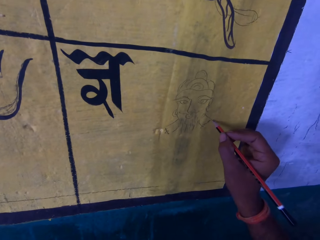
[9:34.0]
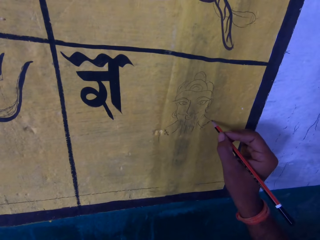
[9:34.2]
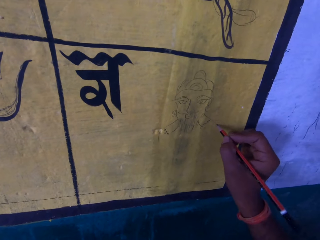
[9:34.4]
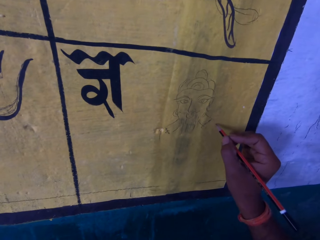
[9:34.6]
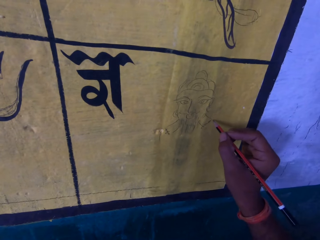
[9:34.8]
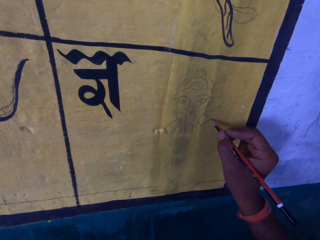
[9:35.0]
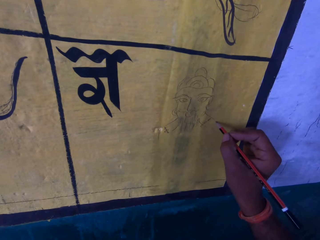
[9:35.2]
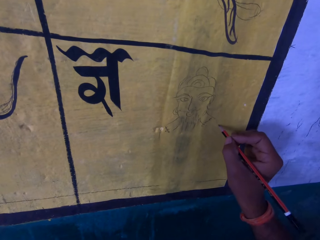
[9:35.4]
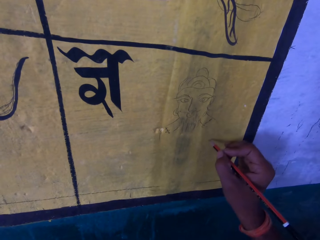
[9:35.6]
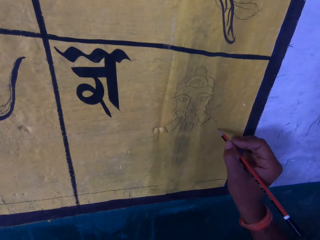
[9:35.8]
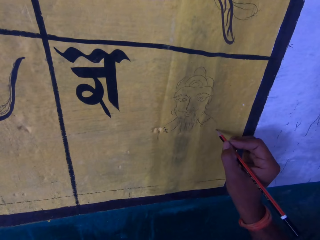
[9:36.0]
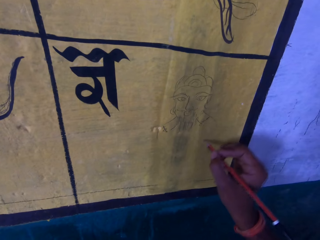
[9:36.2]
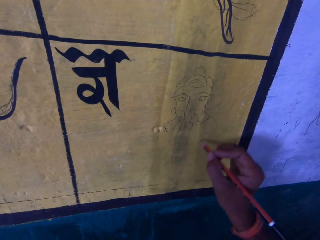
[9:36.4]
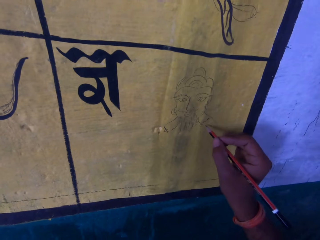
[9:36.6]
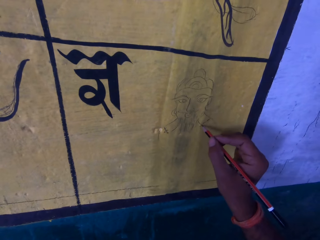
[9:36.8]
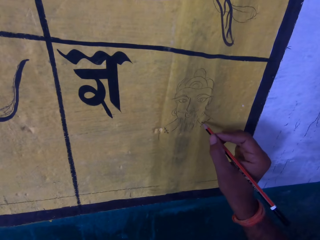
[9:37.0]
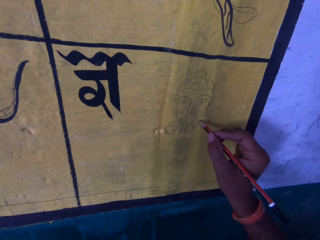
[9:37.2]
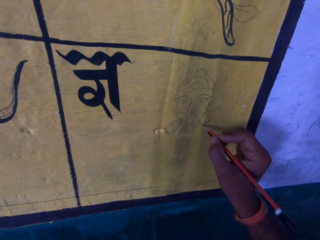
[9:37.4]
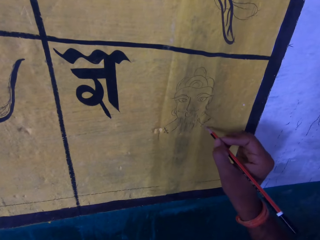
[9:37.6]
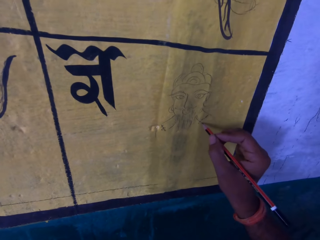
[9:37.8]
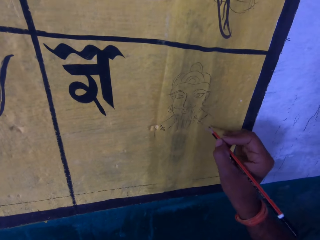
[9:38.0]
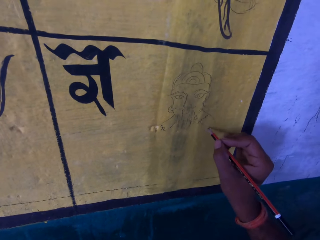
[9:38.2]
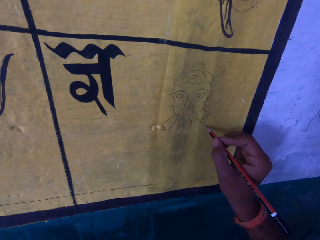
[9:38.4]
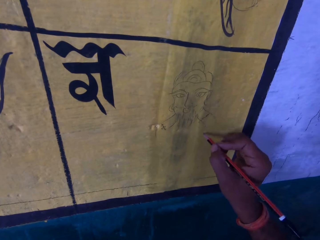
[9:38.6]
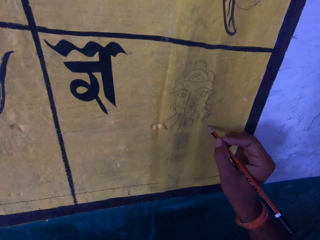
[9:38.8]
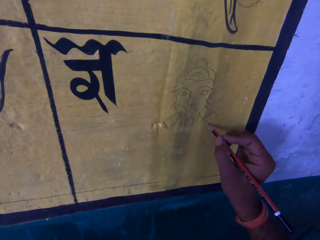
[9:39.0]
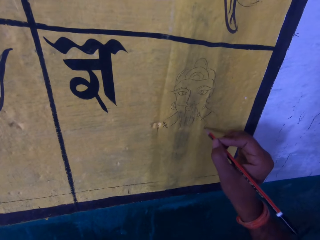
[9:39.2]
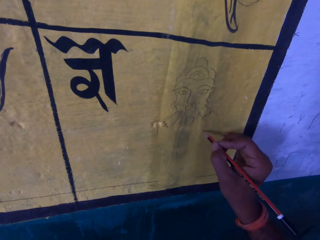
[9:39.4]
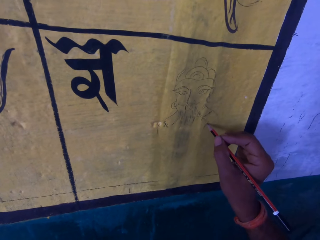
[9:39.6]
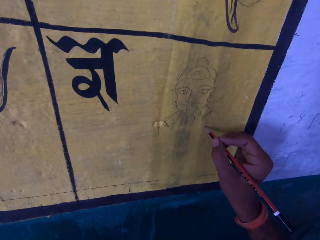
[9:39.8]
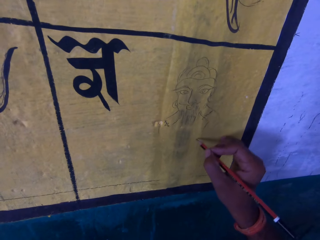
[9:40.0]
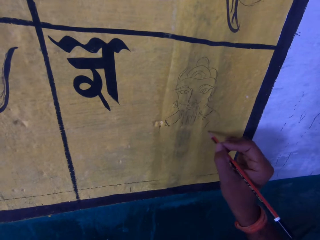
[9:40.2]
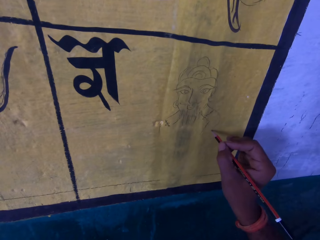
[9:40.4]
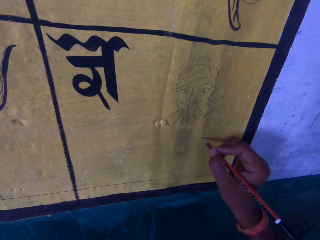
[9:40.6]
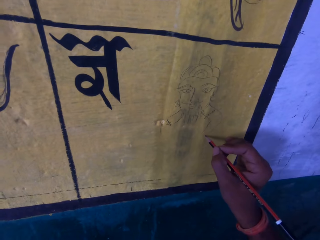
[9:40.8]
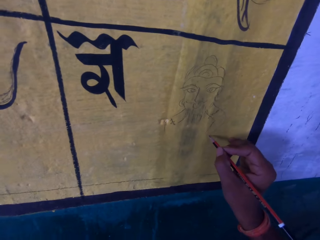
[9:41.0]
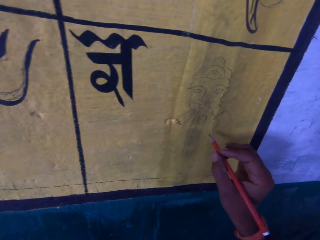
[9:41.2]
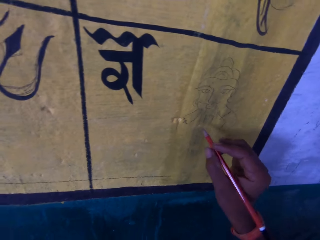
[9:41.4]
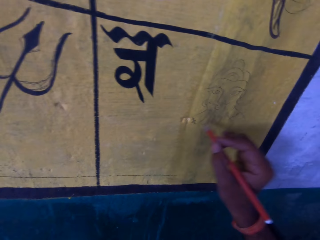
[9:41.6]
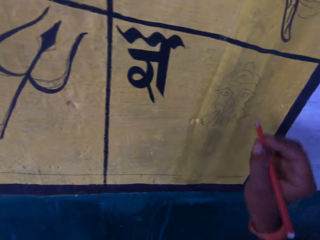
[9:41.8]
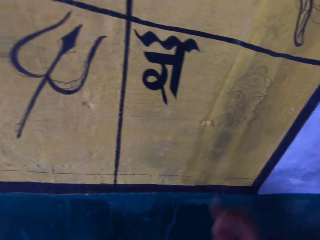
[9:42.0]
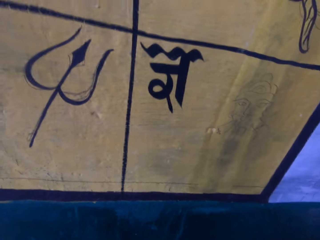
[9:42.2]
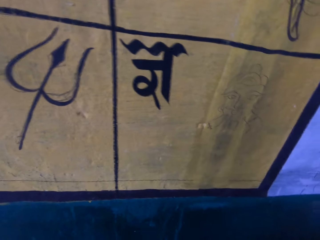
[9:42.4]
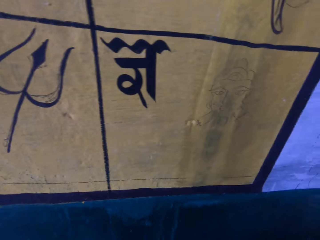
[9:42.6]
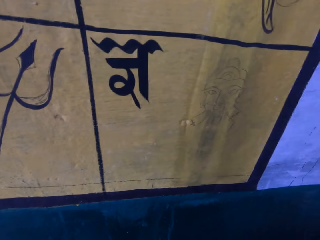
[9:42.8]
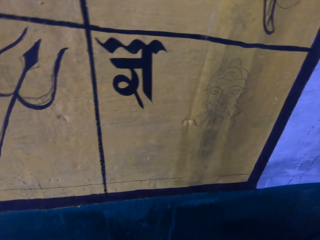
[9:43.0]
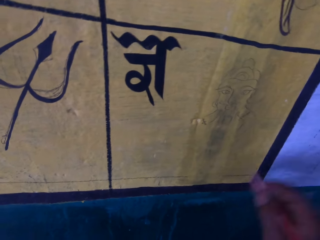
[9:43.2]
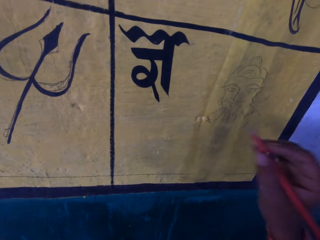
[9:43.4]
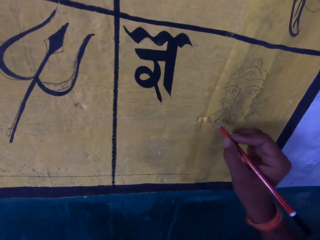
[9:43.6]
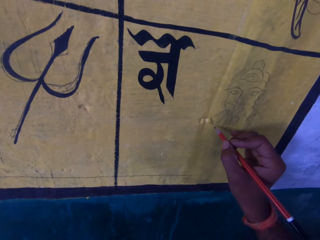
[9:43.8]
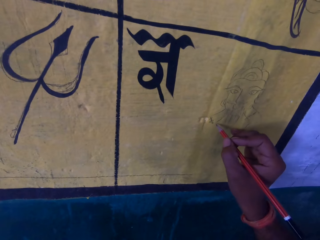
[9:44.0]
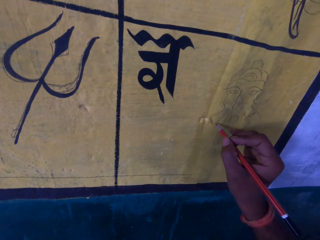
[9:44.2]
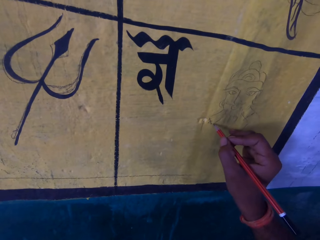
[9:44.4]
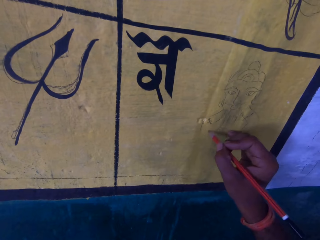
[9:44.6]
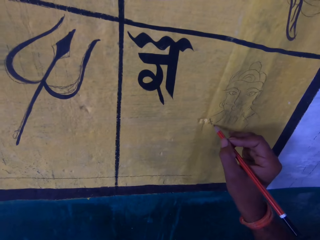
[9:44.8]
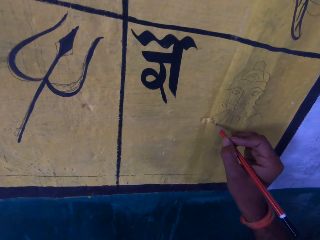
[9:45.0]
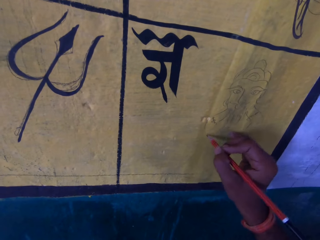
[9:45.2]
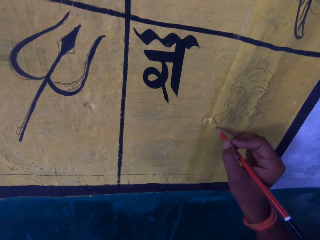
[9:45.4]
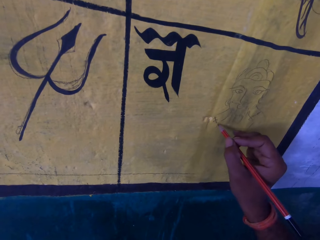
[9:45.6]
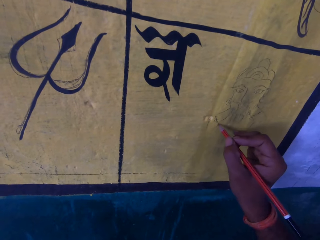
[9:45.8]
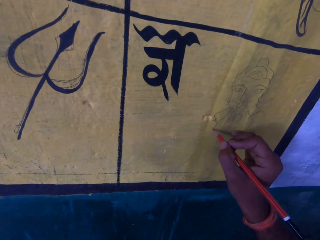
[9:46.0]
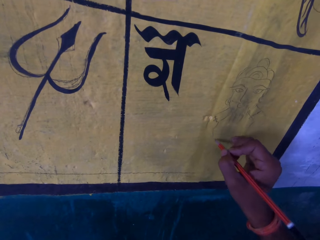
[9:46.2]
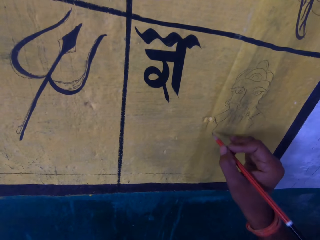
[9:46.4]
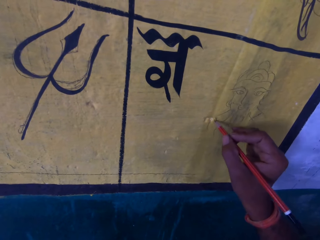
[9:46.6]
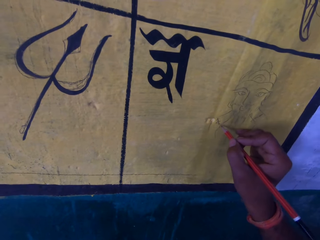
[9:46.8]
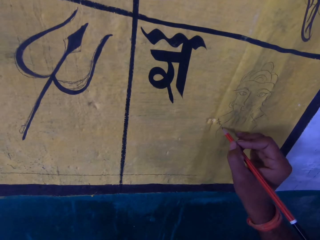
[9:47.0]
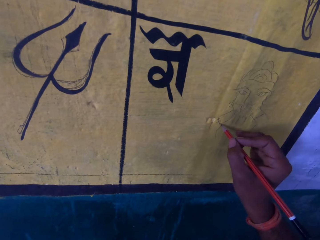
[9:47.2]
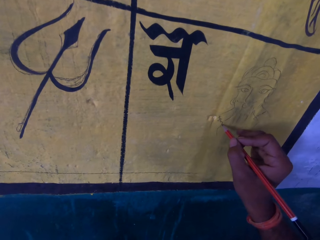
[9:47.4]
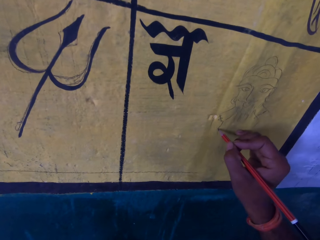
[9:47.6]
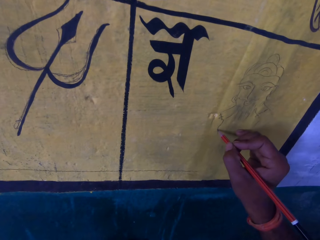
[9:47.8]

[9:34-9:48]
A man talks to the camera wearer. The camera wearer draws on the wall with a pencil. He moves his hand towards him. He stares at the wall. He moves his hand forward. He draws on the wall with the pencil.

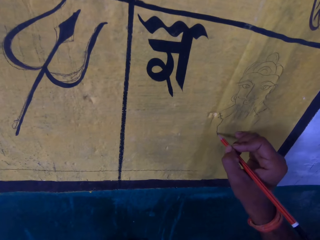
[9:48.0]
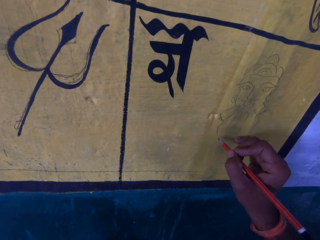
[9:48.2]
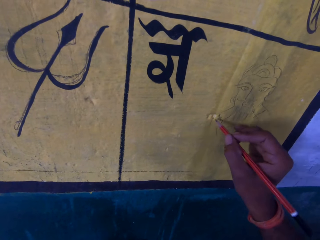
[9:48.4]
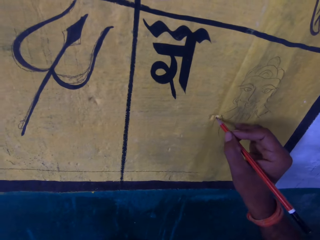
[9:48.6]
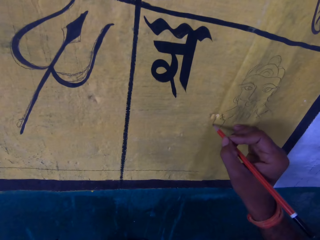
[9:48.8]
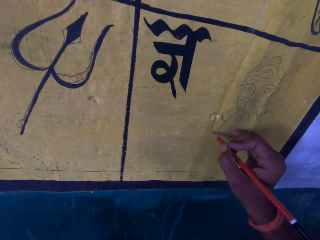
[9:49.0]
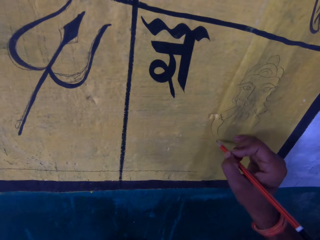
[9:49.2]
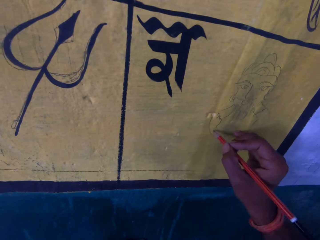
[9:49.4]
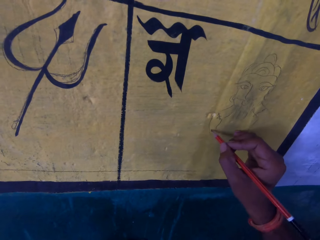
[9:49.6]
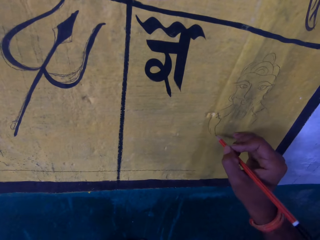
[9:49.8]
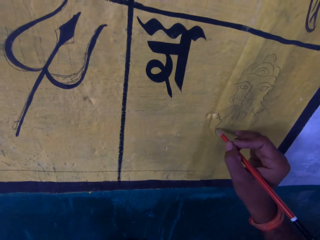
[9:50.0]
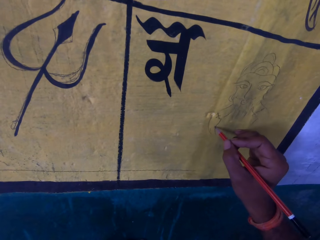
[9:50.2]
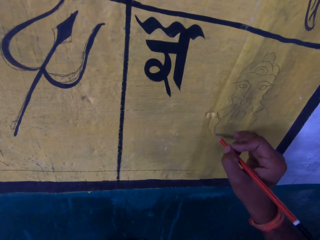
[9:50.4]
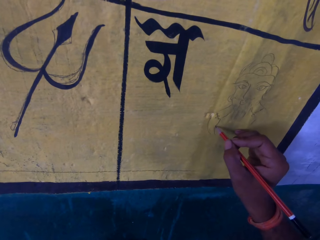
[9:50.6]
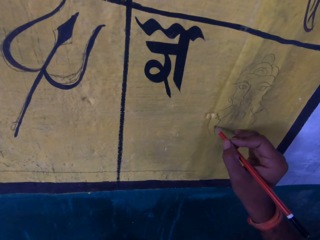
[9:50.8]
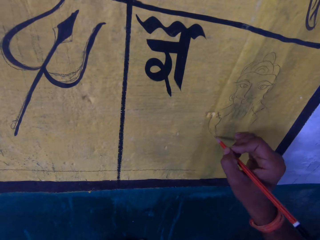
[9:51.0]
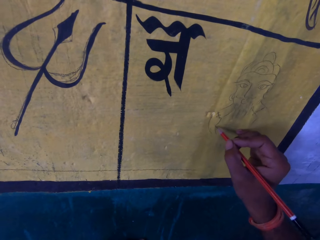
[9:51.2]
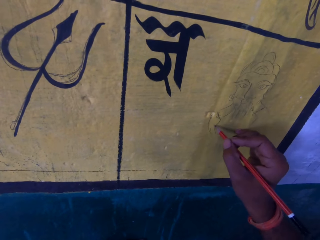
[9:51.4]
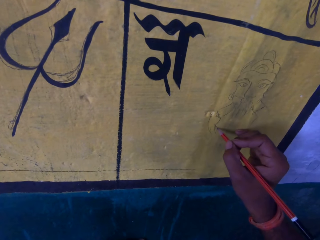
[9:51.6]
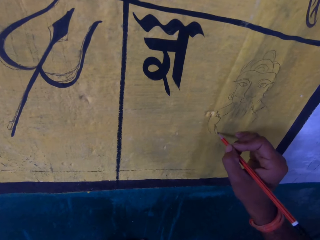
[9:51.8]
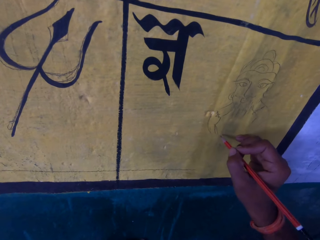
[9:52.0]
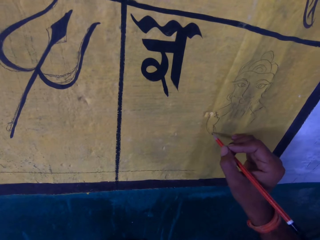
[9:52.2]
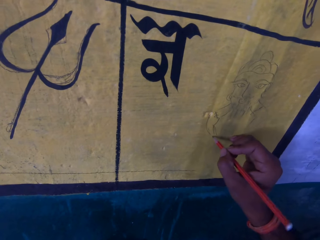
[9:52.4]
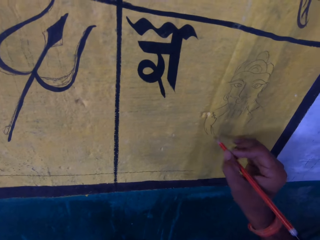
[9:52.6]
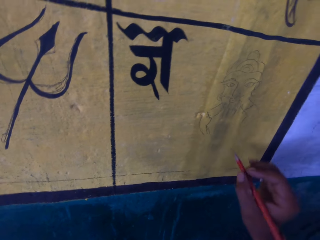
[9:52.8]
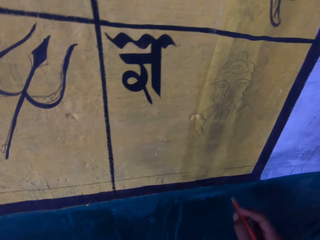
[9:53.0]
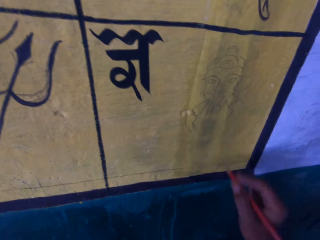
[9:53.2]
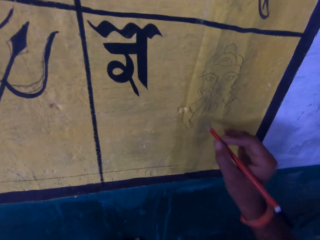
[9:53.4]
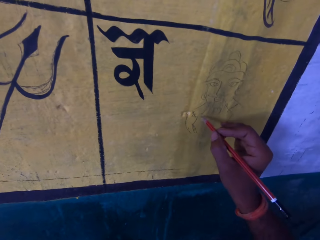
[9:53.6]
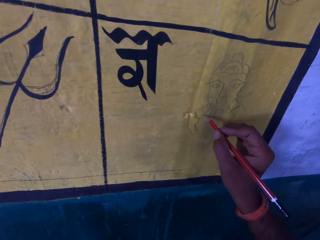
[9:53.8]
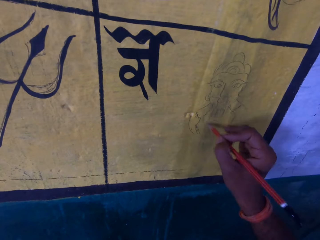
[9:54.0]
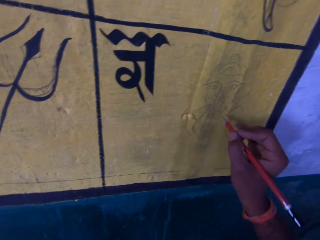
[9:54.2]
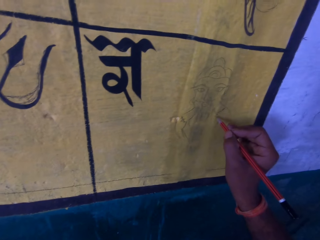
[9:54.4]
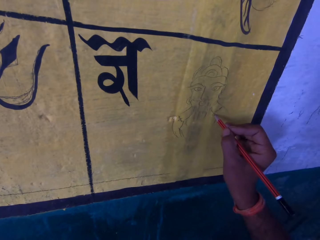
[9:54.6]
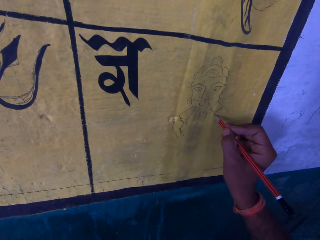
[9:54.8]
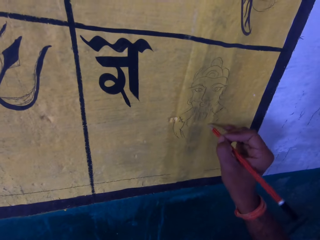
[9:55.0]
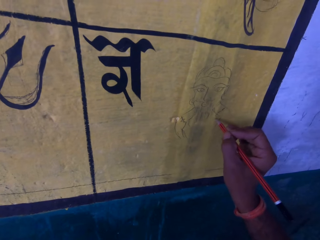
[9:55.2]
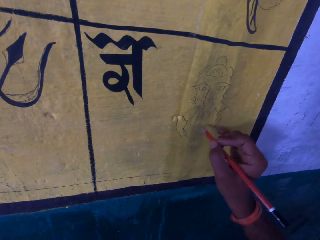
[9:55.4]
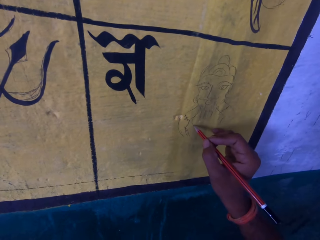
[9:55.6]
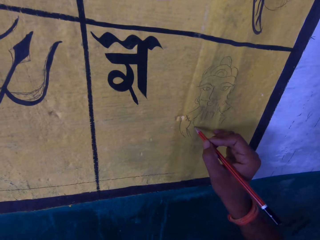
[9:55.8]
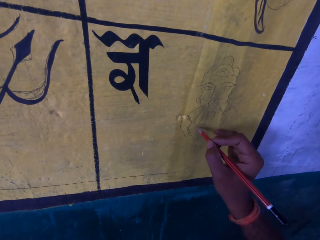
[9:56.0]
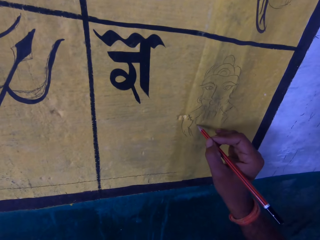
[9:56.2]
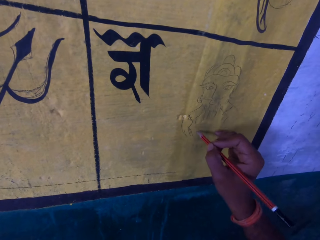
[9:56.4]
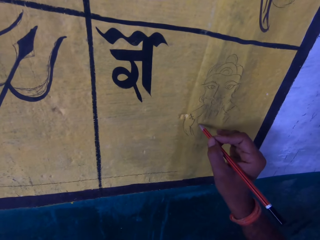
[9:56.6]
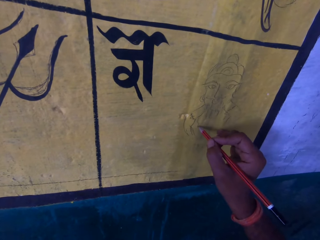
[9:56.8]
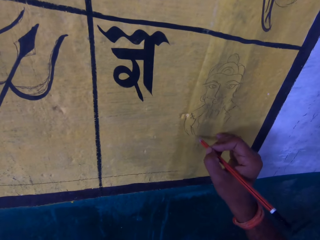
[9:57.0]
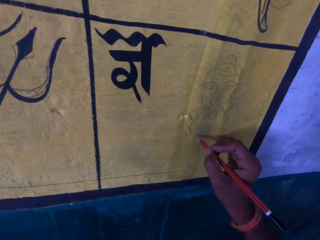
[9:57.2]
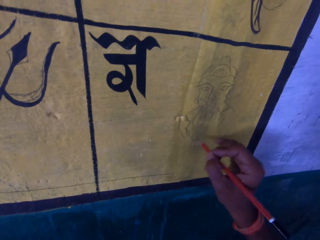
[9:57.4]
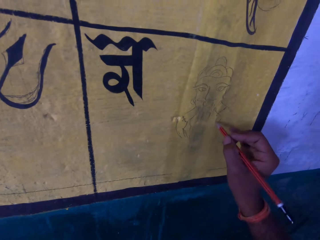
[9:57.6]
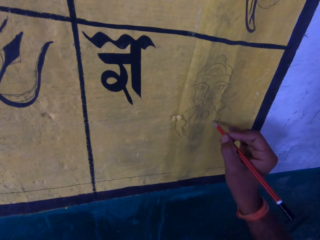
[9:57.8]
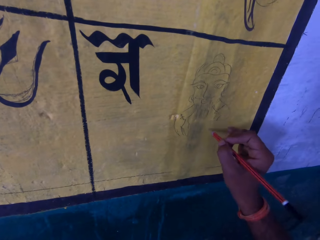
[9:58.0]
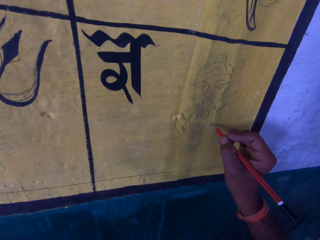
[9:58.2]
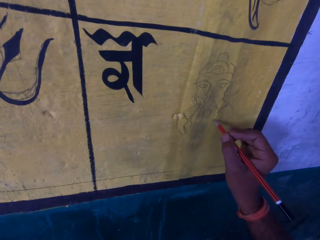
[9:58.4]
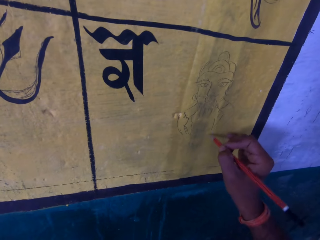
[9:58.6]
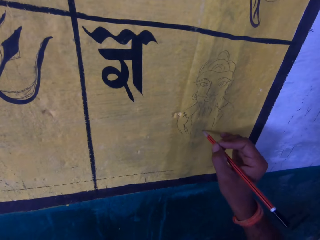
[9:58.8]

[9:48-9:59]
The camera wearer moves his hand towards him. He moves his hand forward. He draws on the wall with a pencil.
